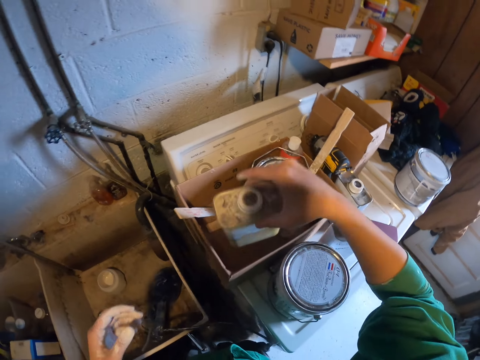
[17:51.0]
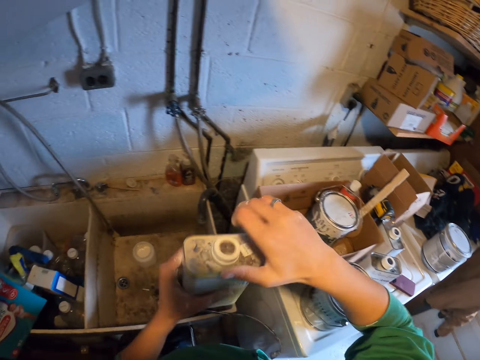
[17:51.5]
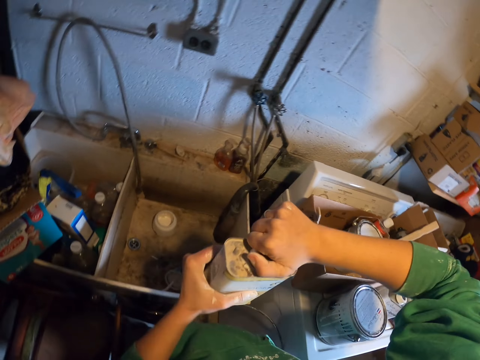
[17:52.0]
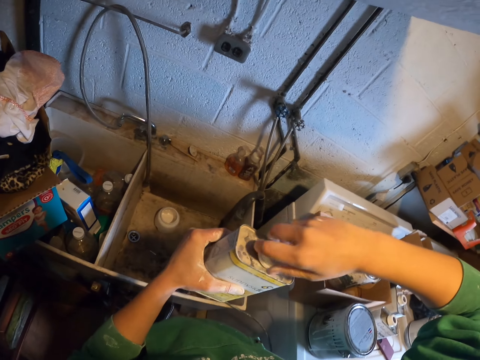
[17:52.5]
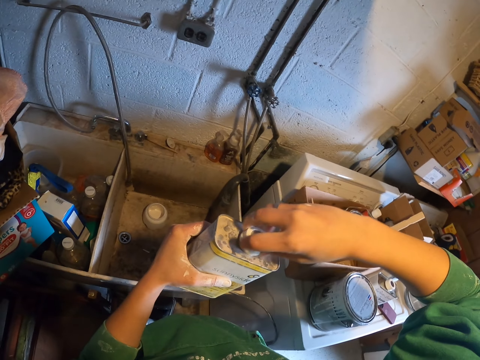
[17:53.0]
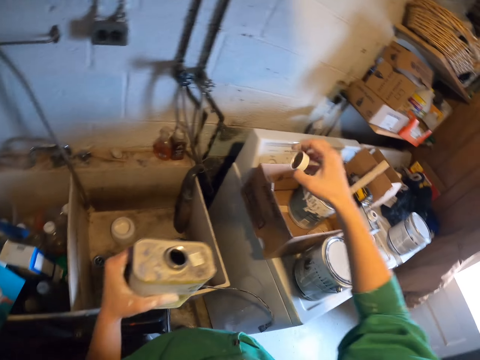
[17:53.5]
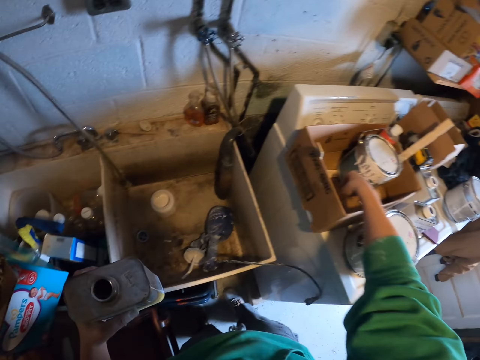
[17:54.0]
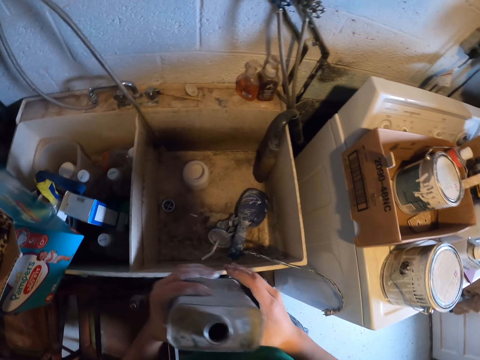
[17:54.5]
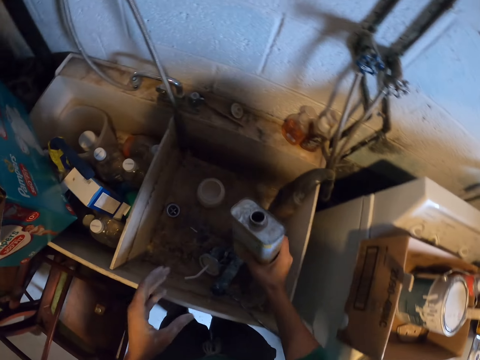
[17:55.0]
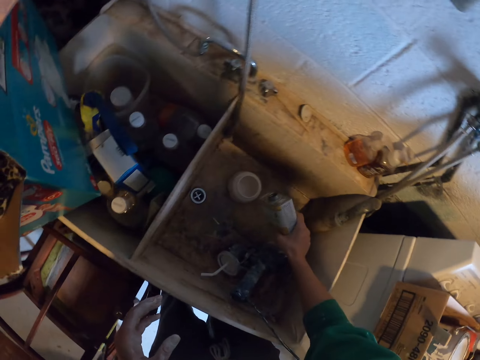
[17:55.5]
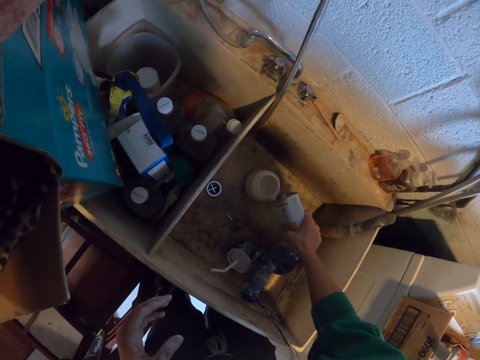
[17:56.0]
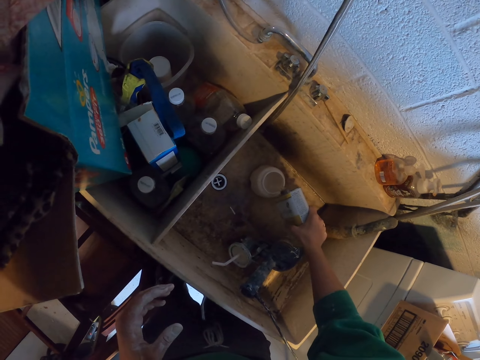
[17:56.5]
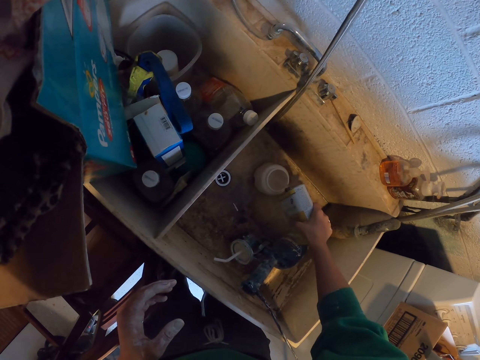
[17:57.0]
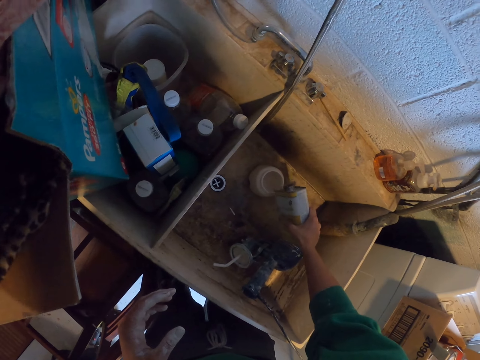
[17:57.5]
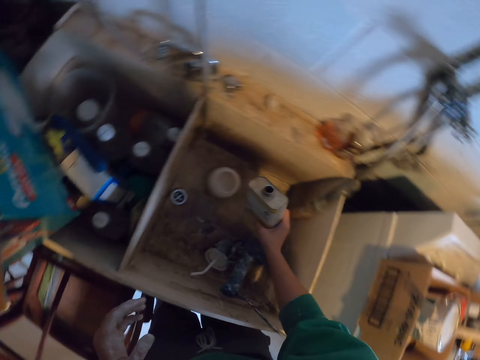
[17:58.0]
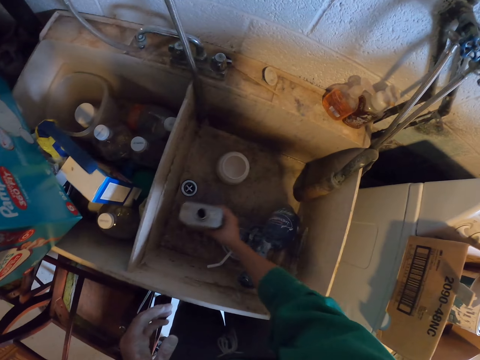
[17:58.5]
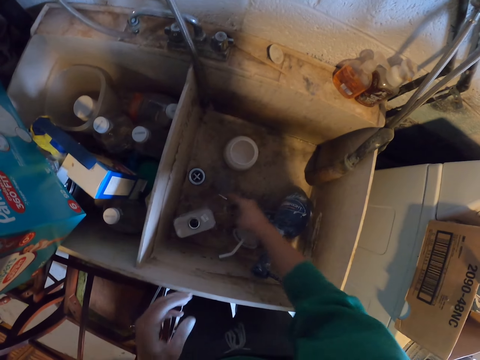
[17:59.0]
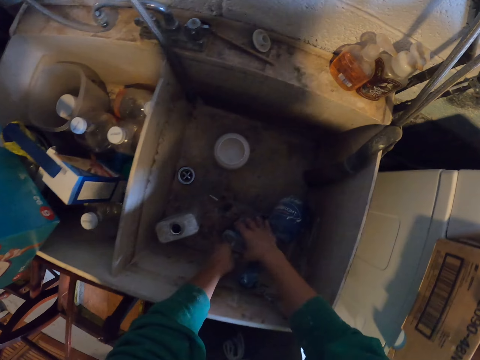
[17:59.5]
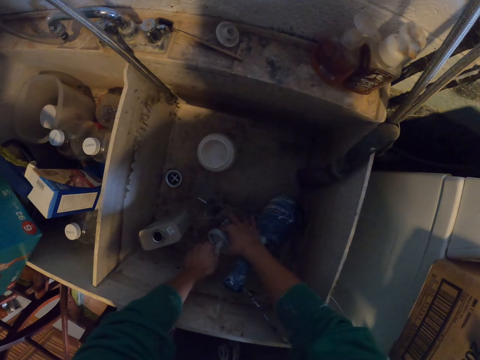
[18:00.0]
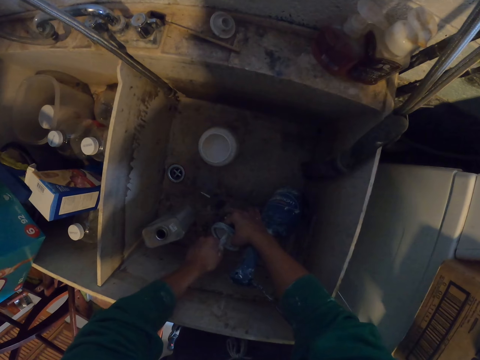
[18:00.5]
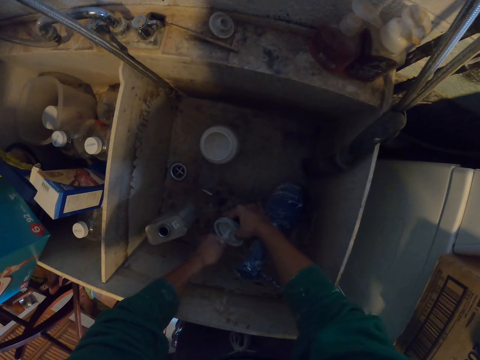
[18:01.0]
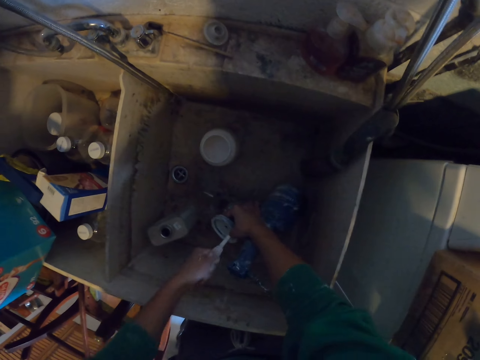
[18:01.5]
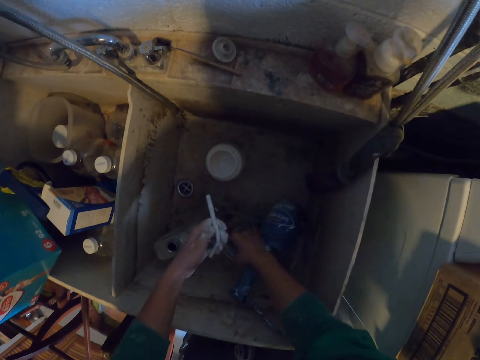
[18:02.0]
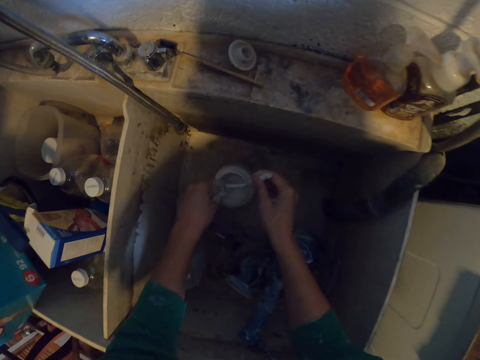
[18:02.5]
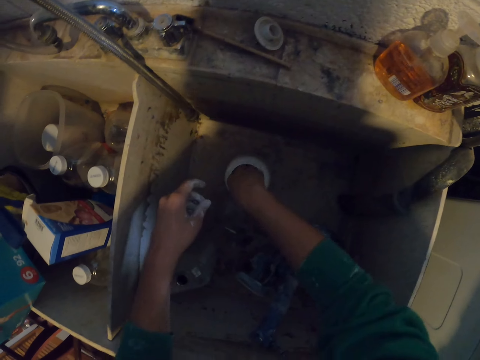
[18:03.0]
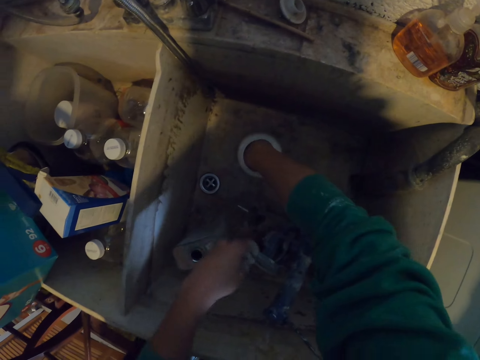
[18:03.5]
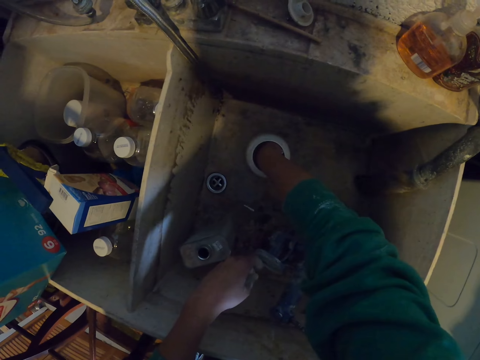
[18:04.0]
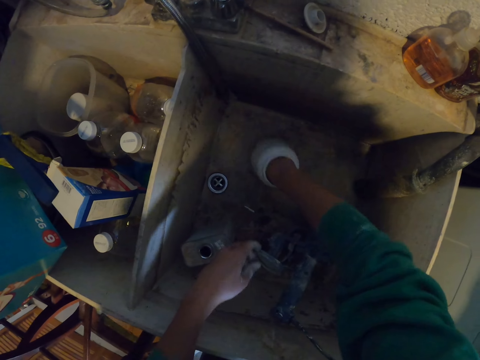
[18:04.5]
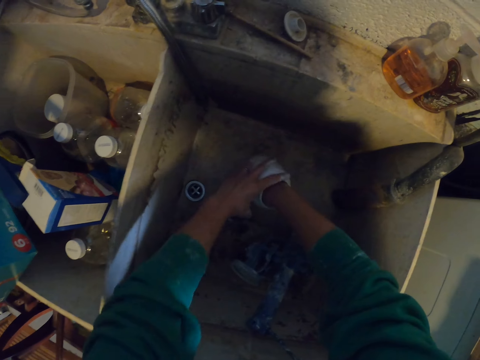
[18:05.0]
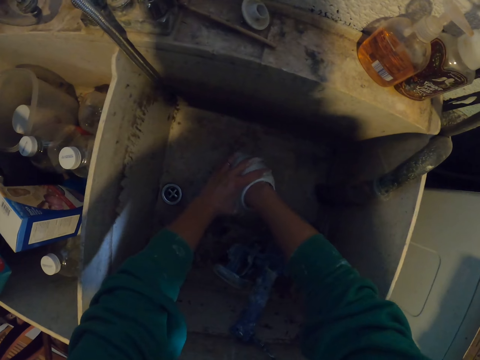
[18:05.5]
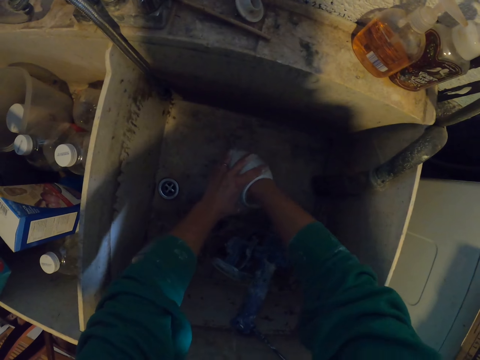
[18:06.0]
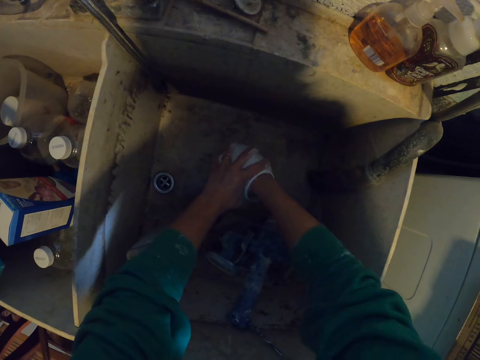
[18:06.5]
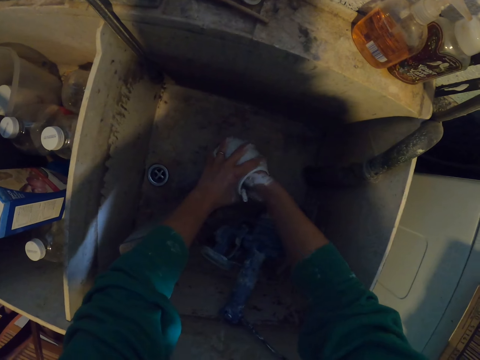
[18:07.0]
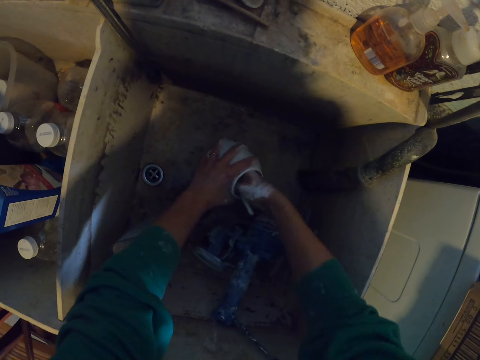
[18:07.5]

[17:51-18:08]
The camera wearer picks up a bottle, holds the bottle with the other hand. They open the bottle. They put a lid in a box. They pour paint in a container or paint cup, hold the bottle with the other hand. They put the bottle in the sink. They remove a pipe from a paint sprayer. They switch the pipe to the other hand. They mix the paint with the pipe. They rinse the pipe in the paint cup. They hold the paint cup with a hand. They rinse the pipe in the paint cup.

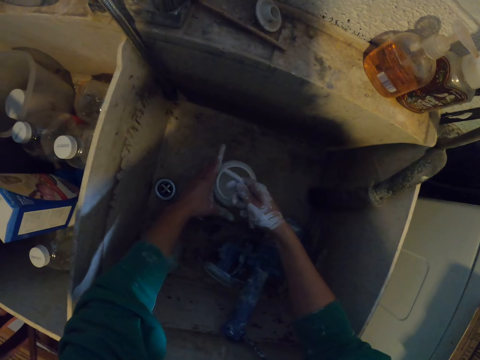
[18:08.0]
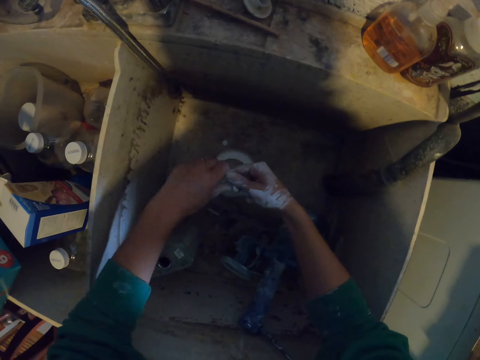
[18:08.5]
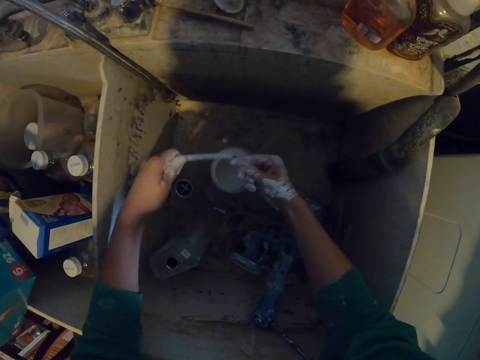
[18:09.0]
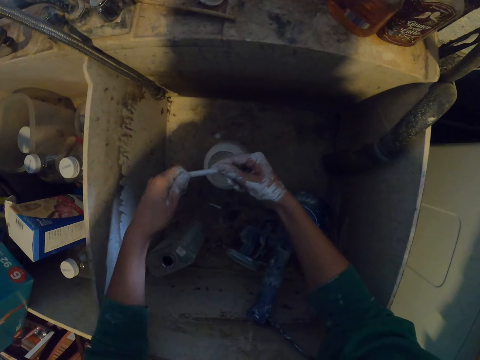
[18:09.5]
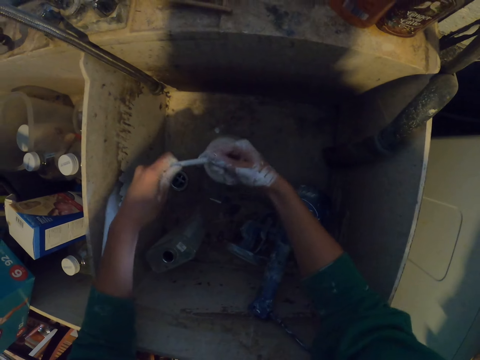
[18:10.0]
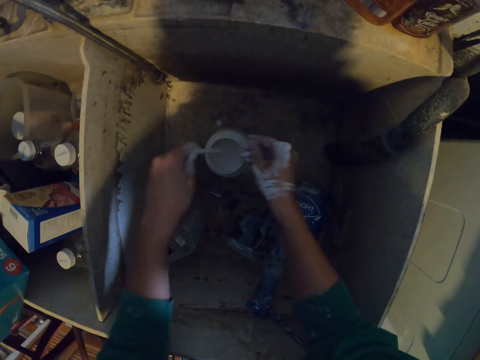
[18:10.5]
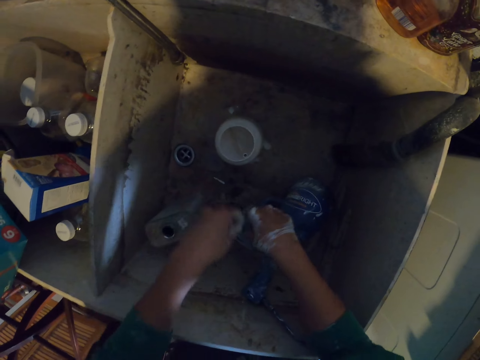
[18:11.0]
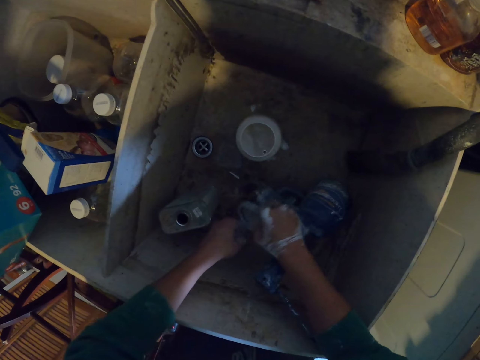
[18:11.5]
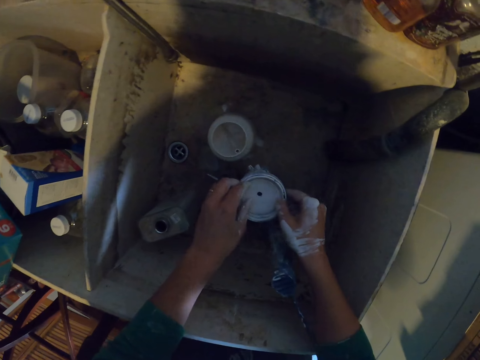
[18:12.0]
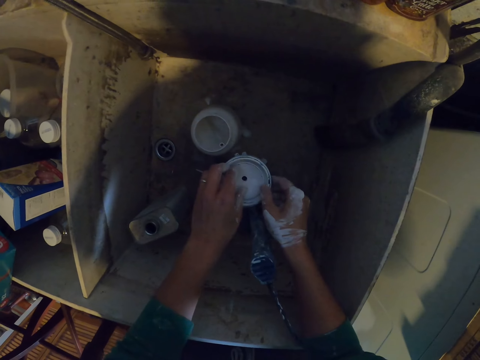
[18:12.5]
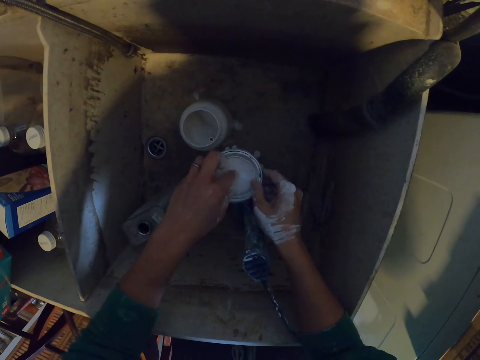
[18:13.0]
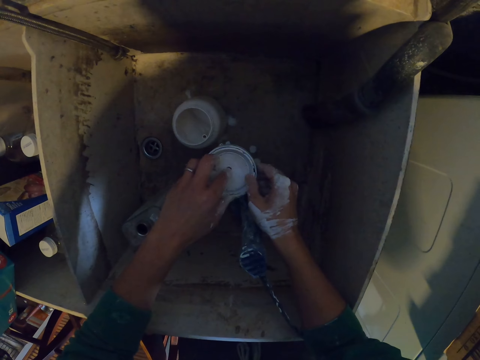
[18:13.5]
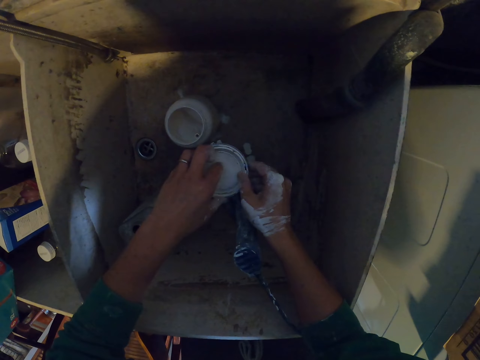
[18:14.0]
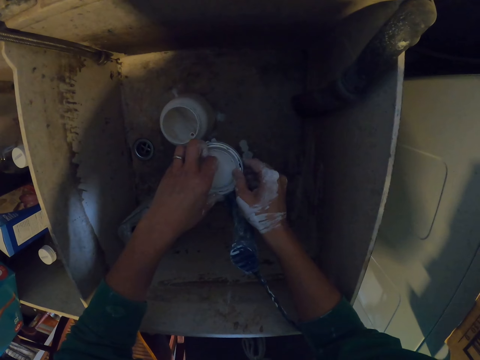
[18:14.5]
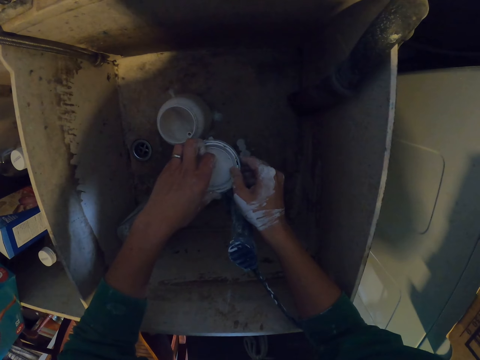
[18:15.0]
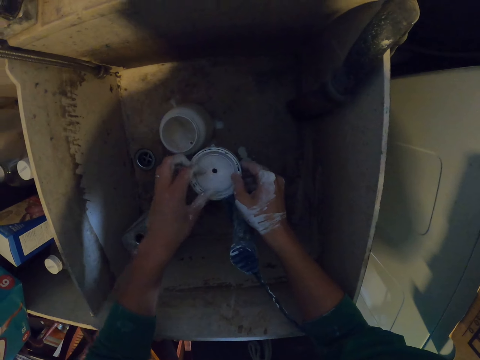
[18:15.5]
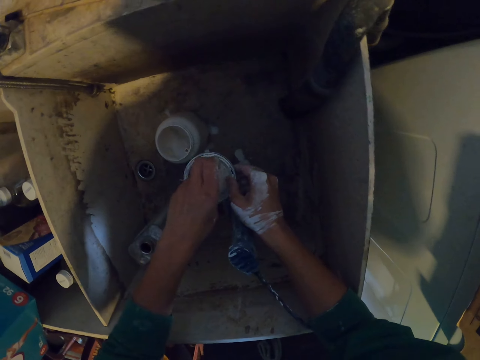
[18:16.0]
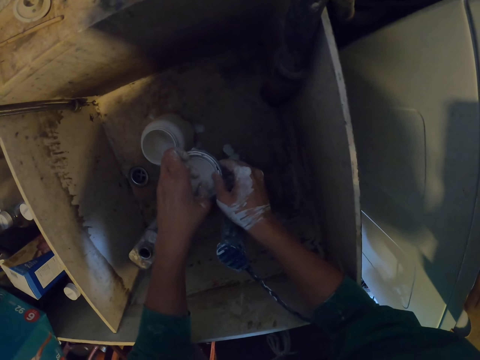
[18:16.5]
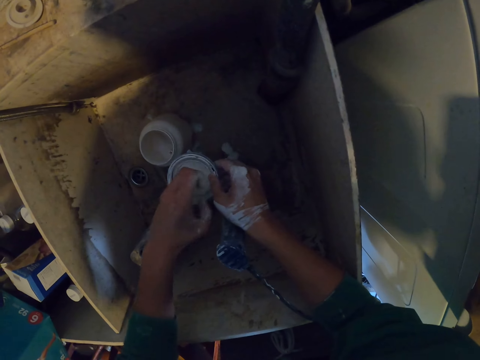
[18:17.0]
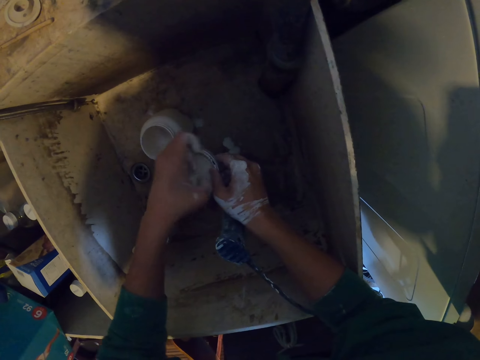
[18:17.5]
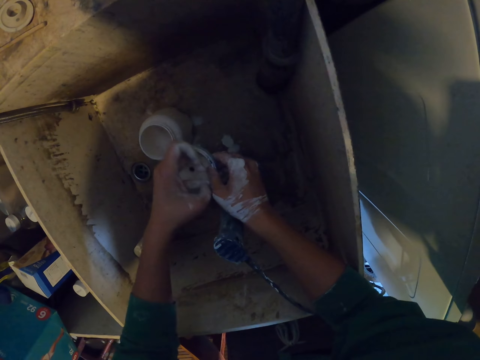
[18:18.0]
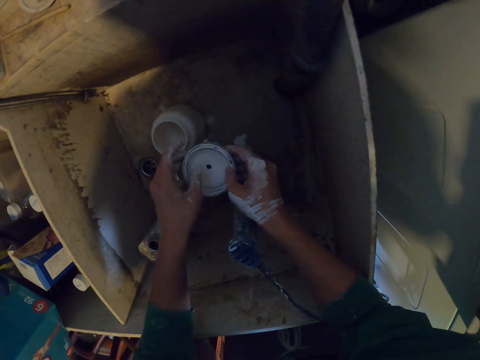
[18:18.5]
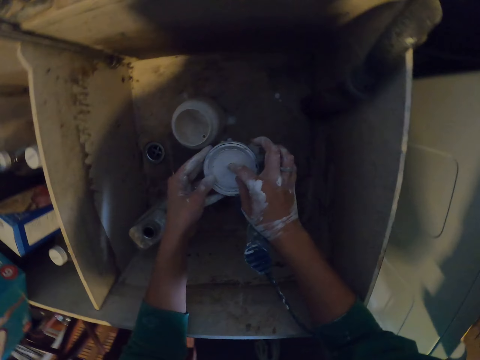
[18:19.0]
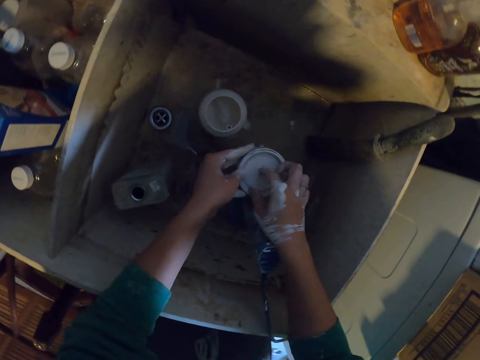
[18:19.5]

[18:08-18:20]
The camera wearer holds a pipe. They clean the pipe with hands. They dip the pipe in the paint. They pick up a paint gun or paint sprayer, move the paint sprayer. They remove a lid. They try to remove part of the paint sprayer.
